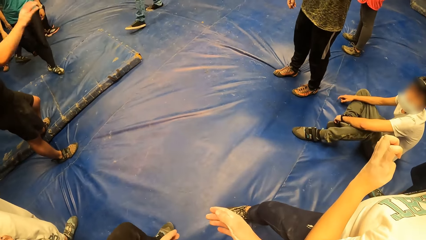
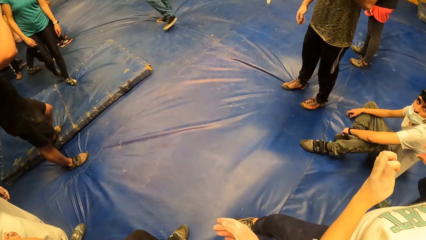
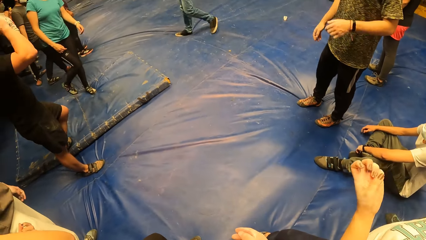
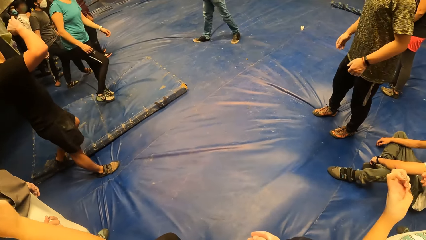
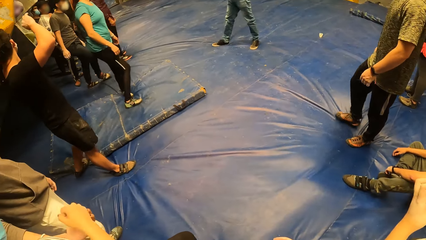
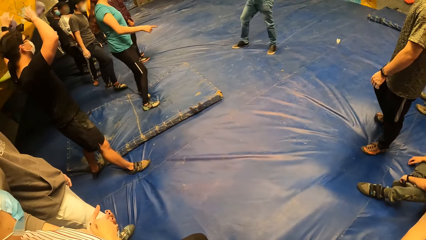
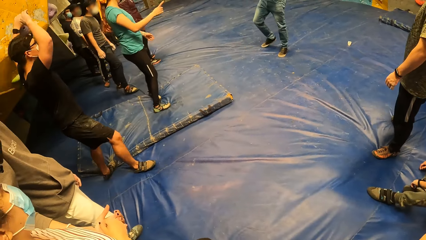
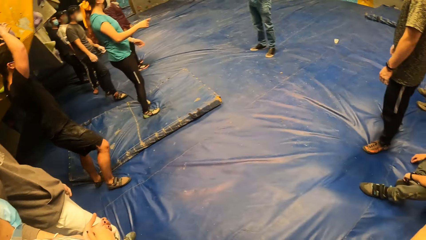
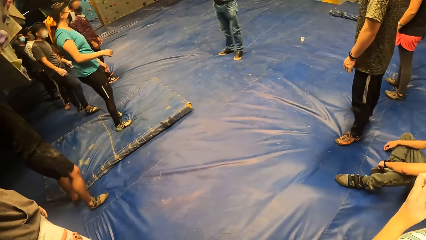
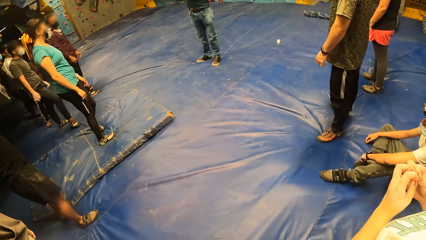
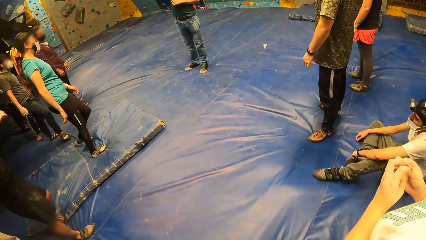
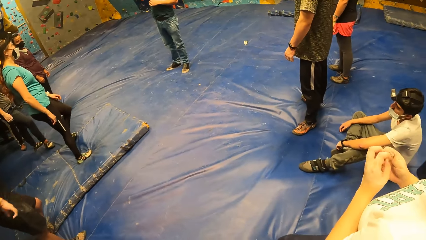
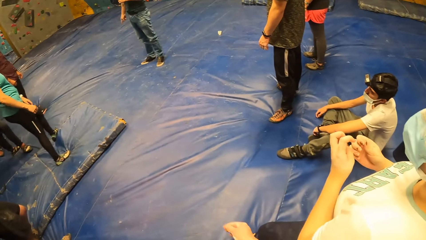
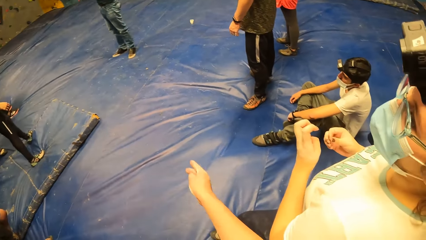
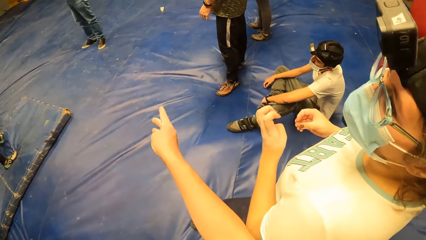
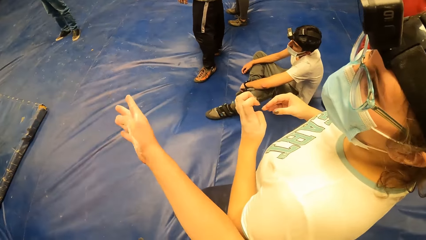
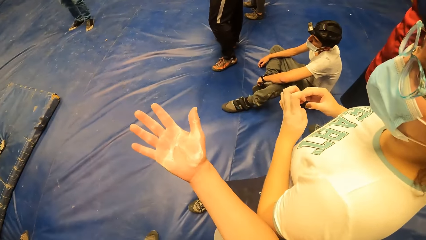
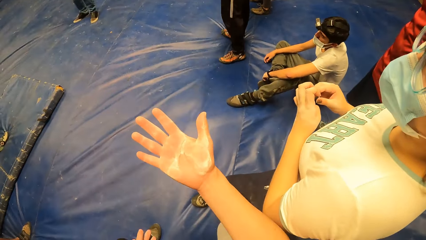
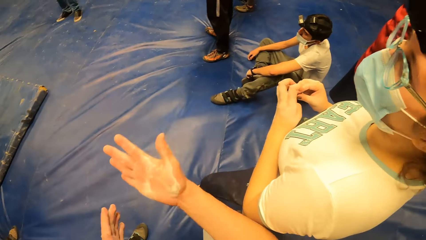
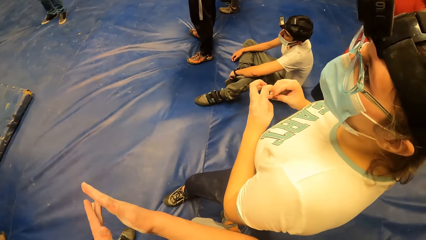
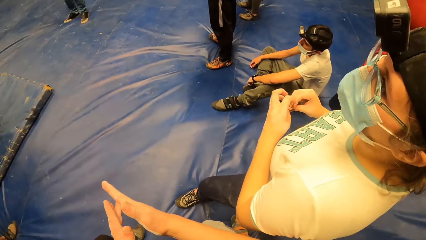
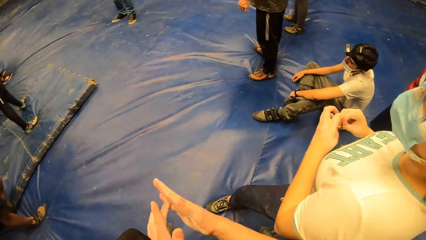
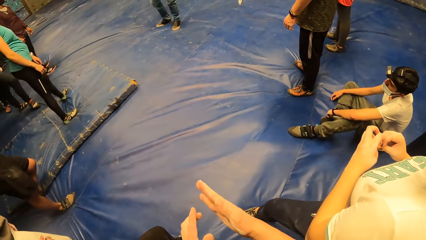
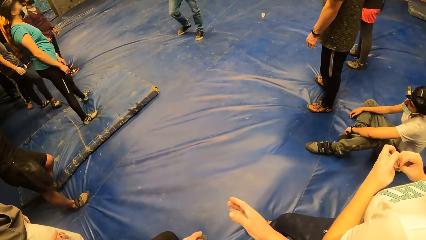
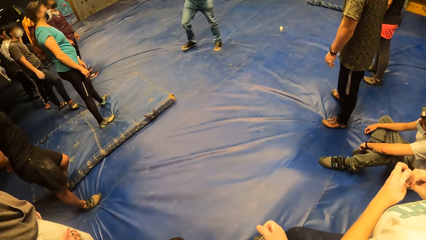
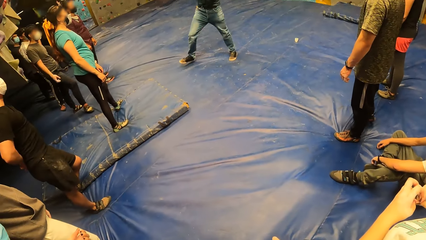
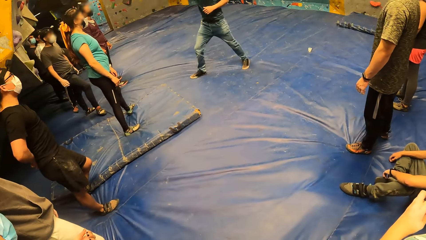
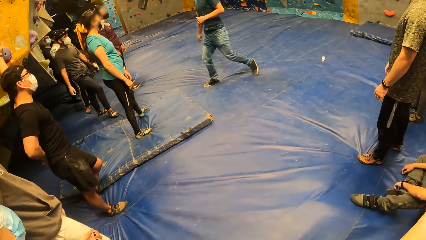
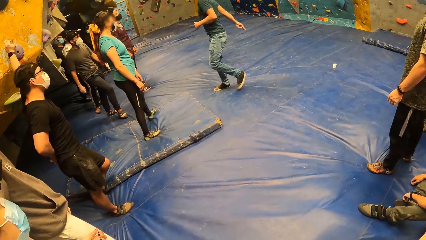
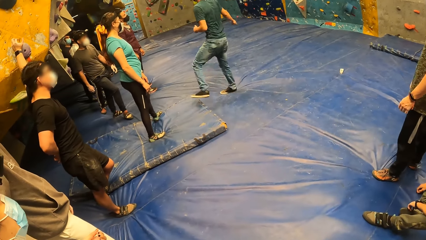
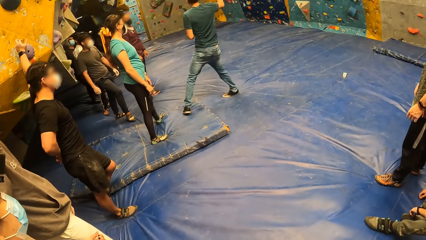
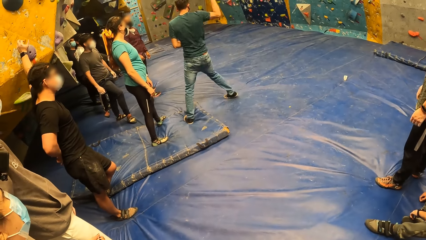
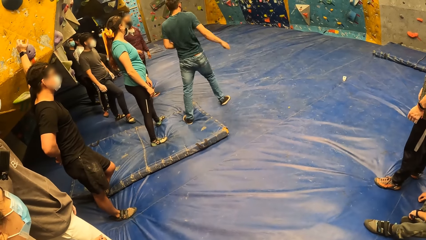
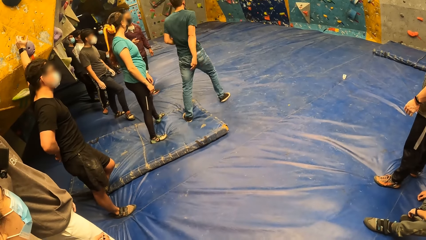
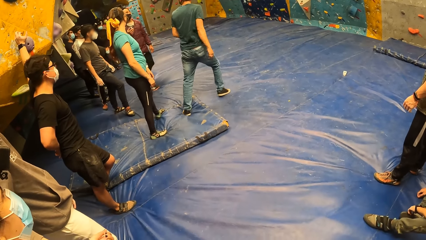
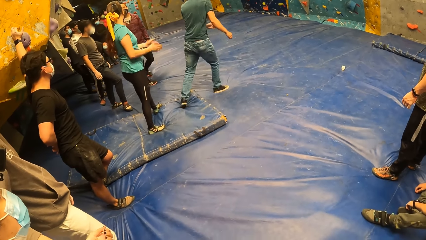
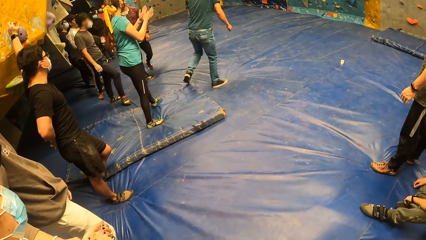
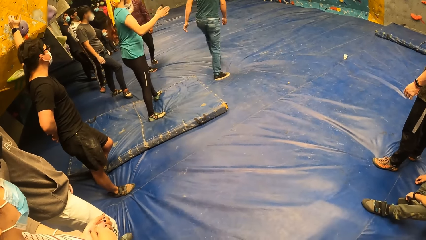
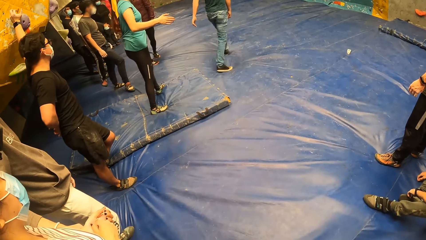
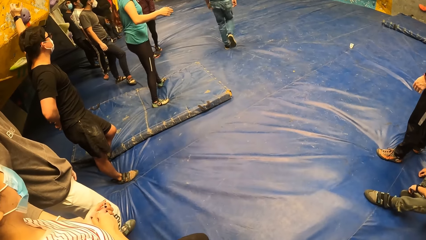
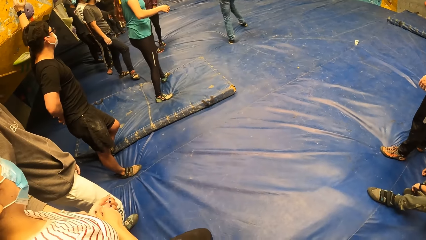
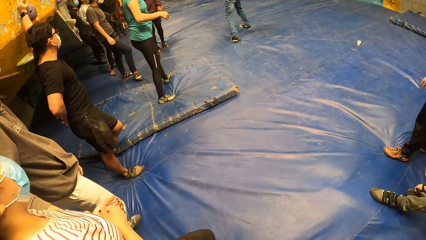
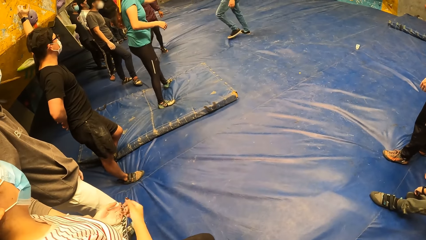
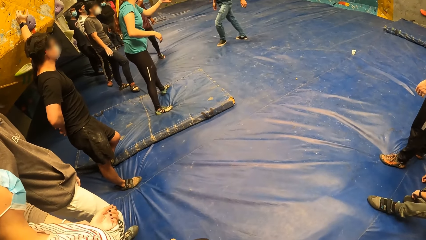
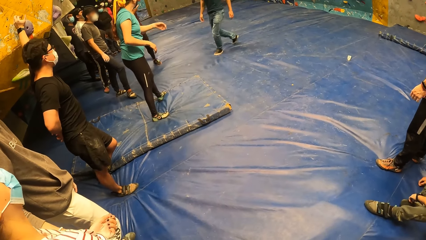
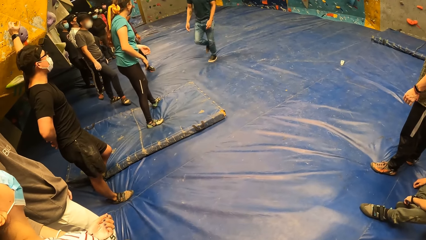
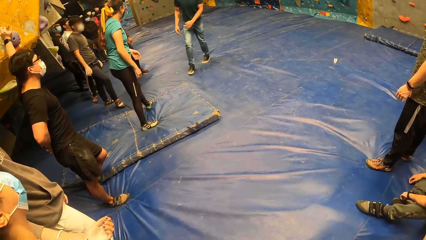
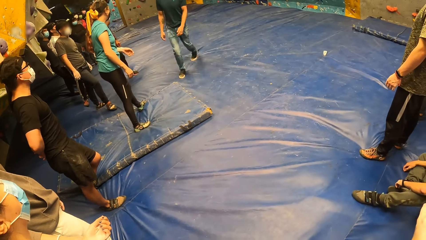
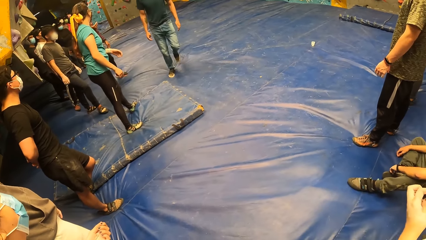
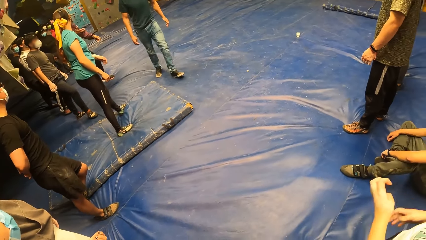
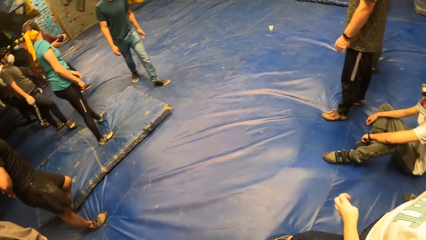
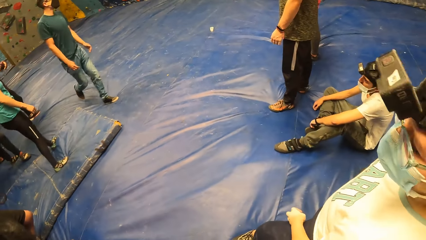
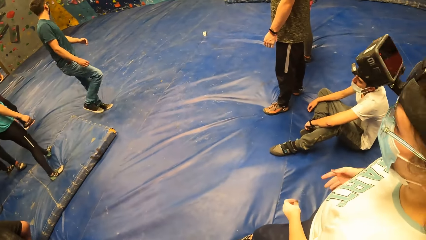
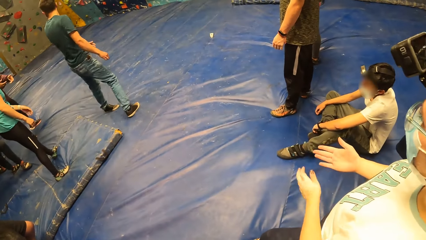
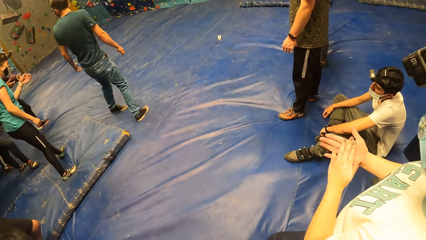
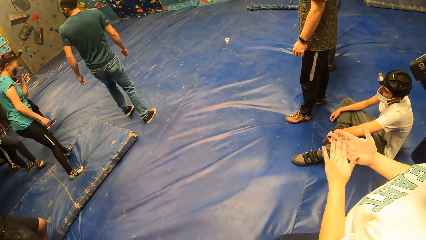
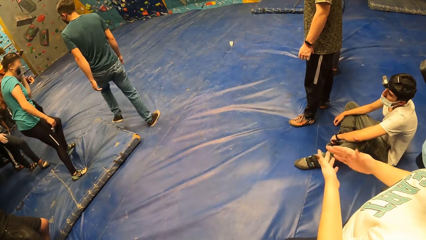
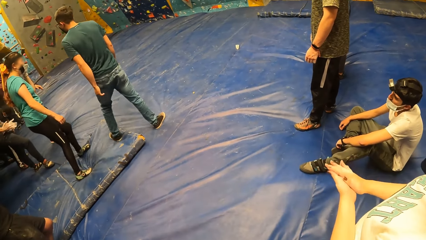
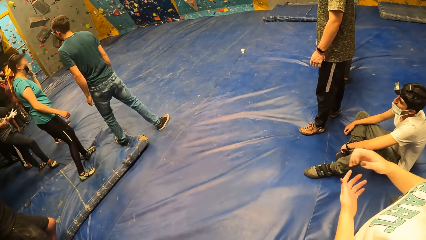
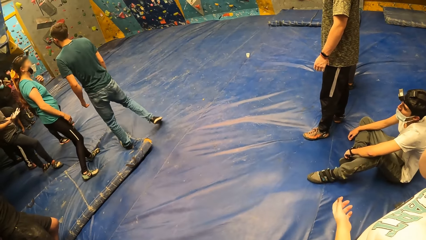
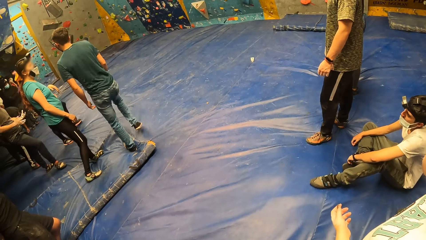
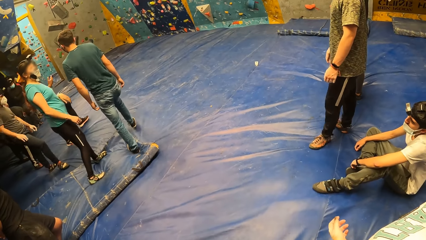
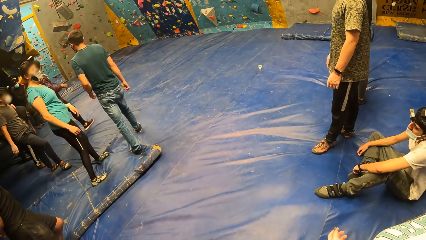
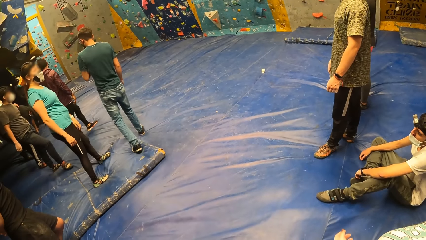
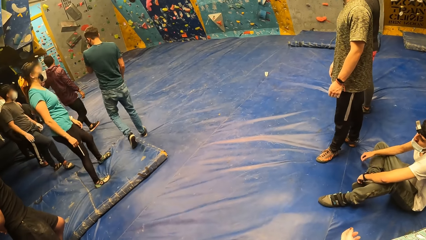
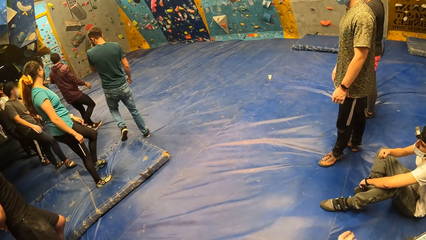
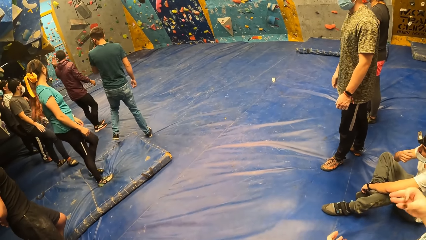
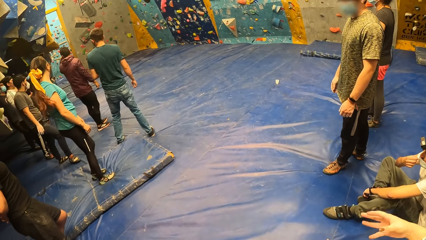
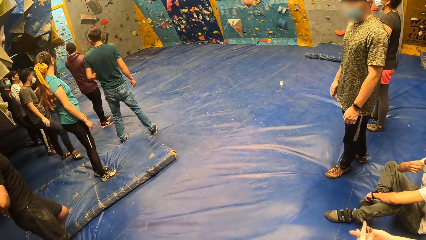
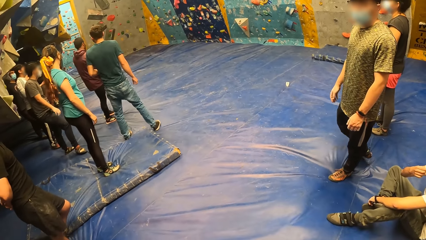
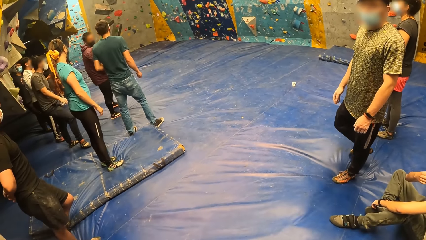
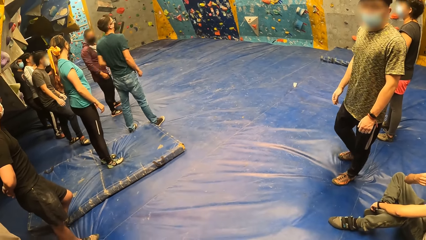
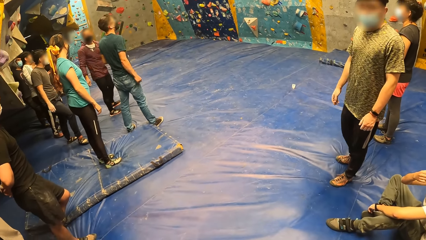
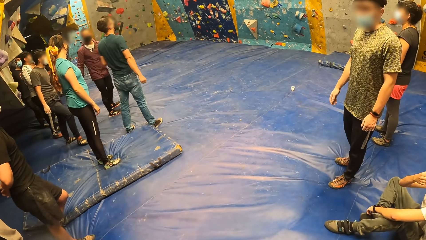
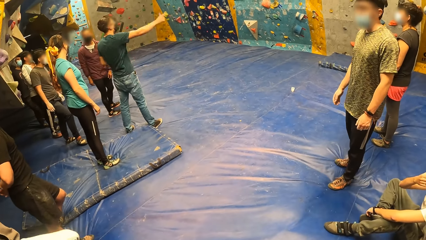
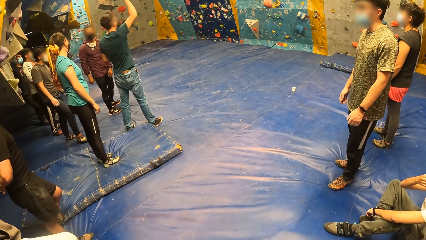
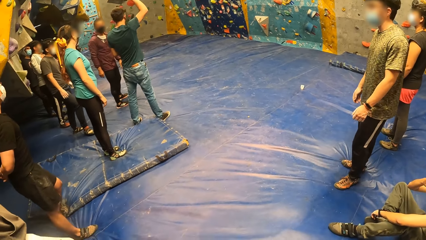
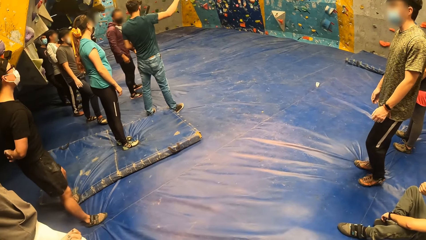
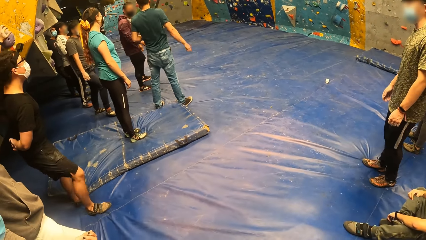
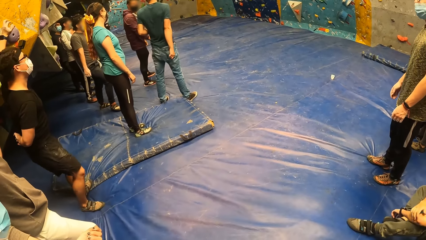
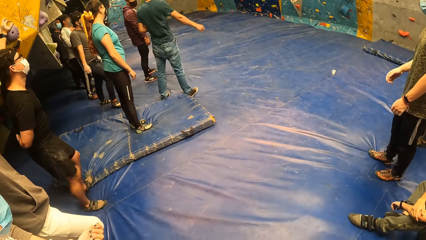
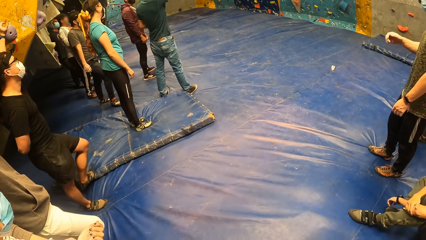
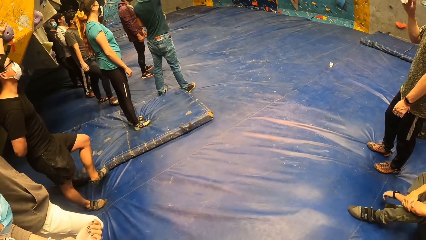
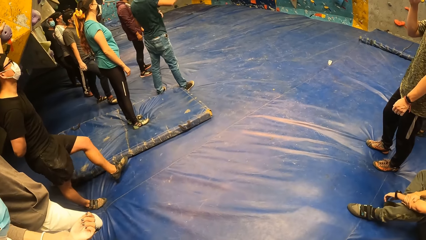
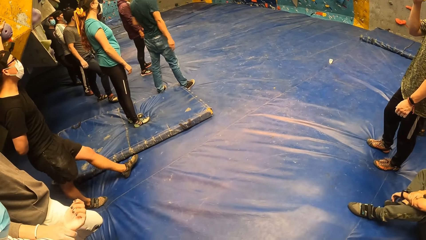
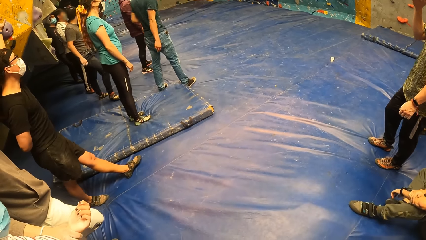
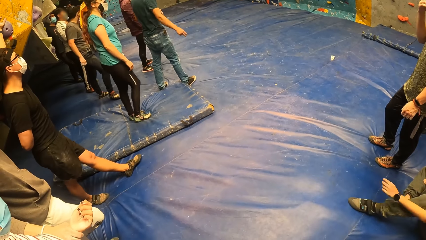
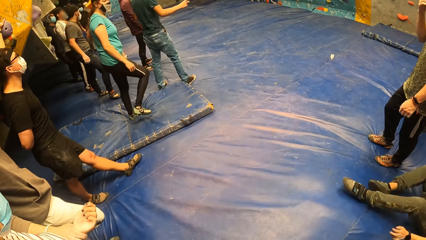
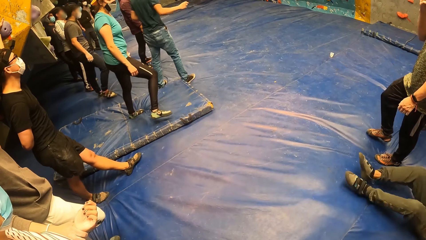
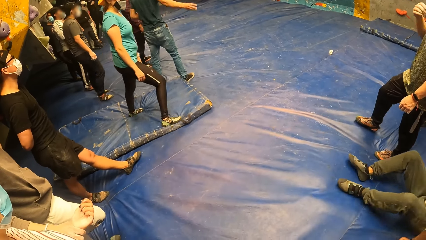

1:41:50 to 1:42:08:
The camera wearer stretches his right hand in his front. He looks at the hand. He looks around the room. He wipes his right hand with his left hand. A man does a hand gesture. The man walks in the room. The man does a hand gesture.
